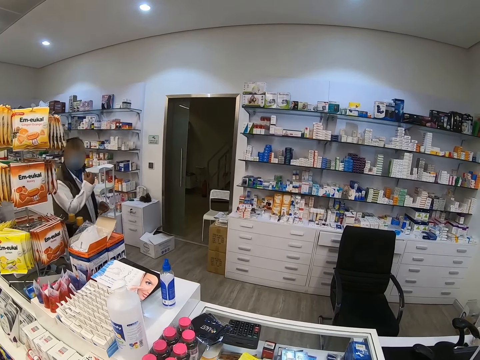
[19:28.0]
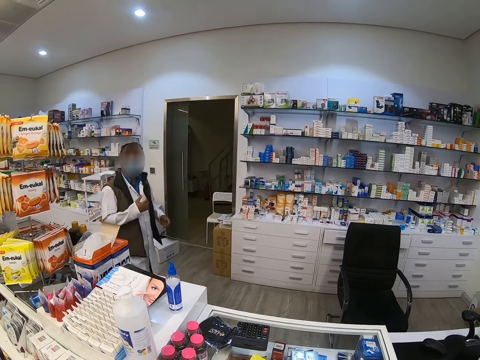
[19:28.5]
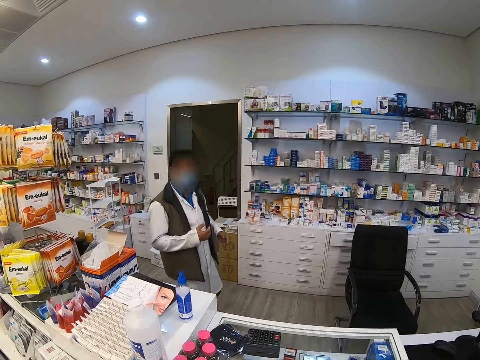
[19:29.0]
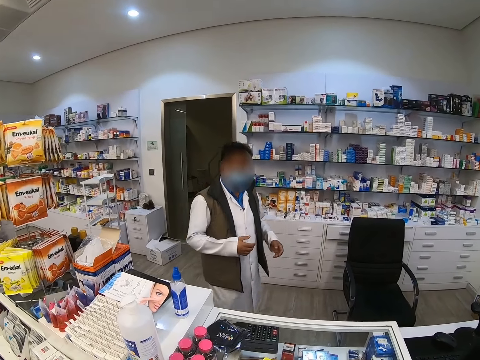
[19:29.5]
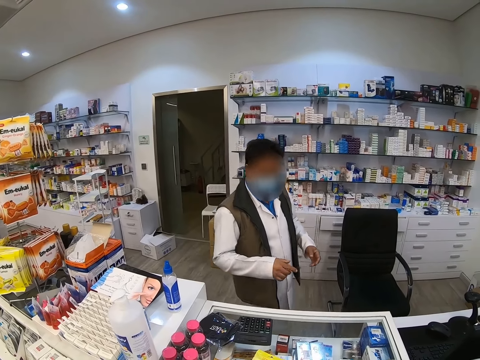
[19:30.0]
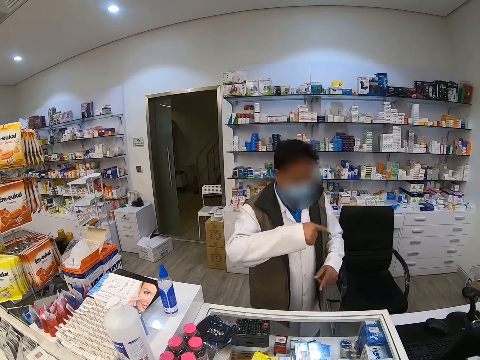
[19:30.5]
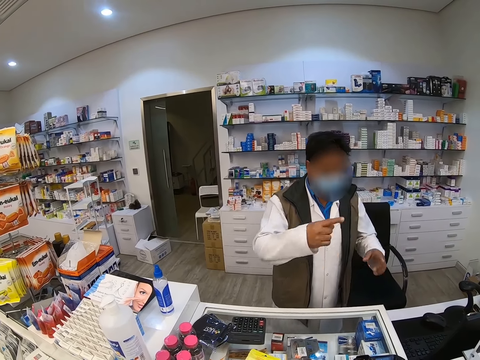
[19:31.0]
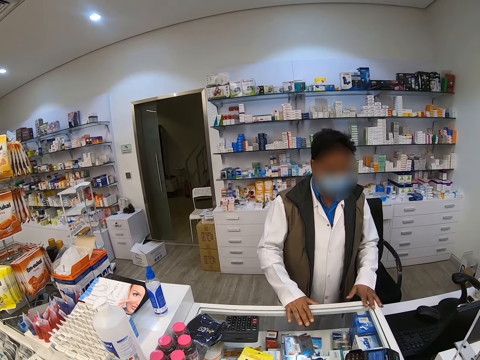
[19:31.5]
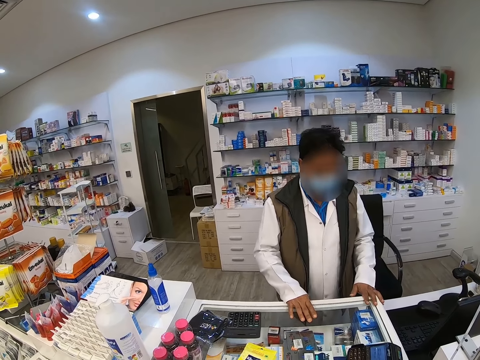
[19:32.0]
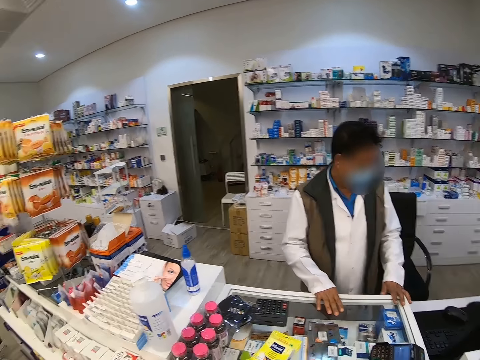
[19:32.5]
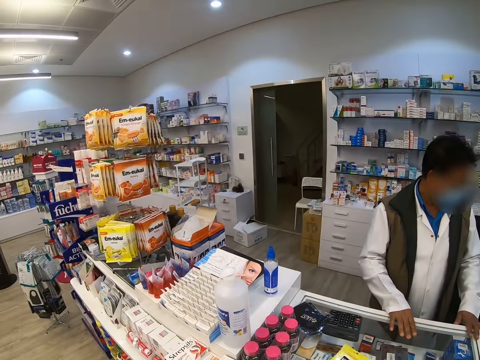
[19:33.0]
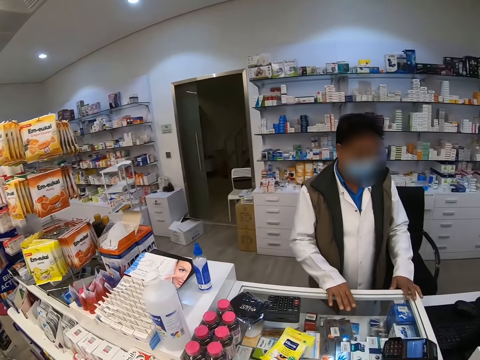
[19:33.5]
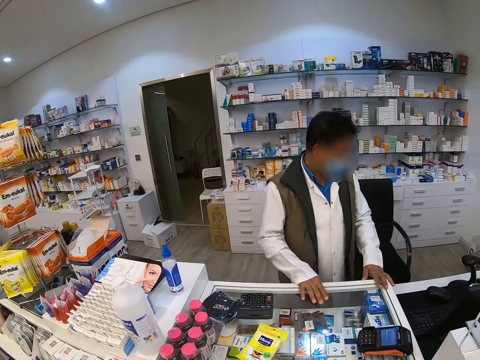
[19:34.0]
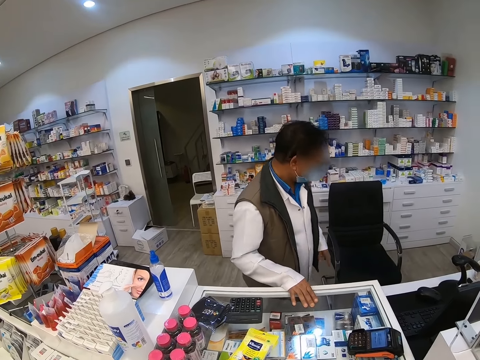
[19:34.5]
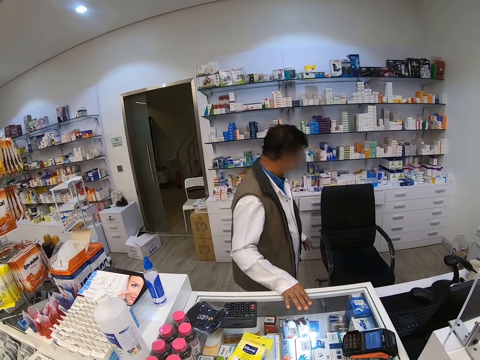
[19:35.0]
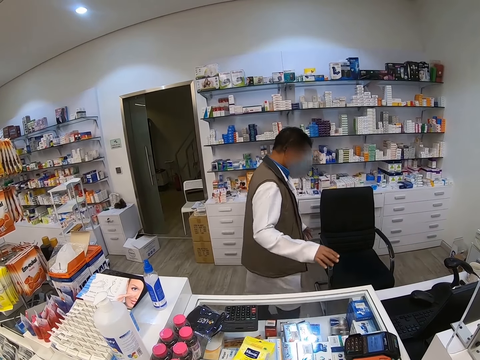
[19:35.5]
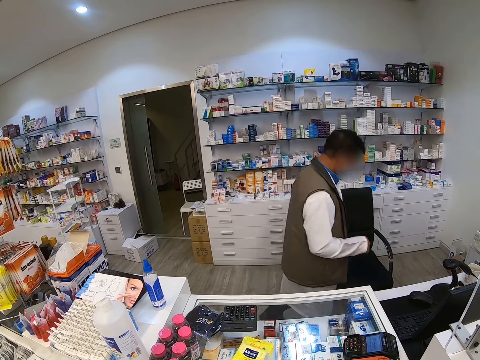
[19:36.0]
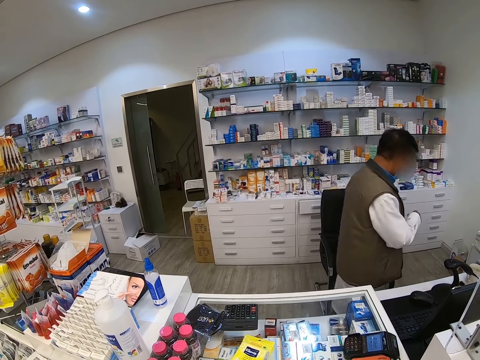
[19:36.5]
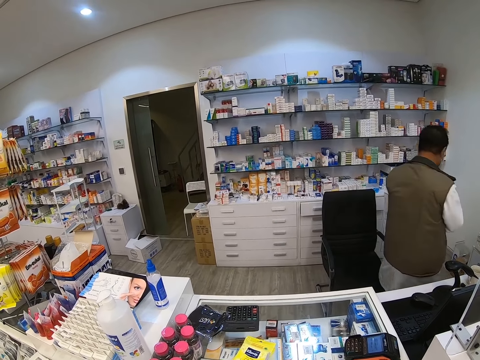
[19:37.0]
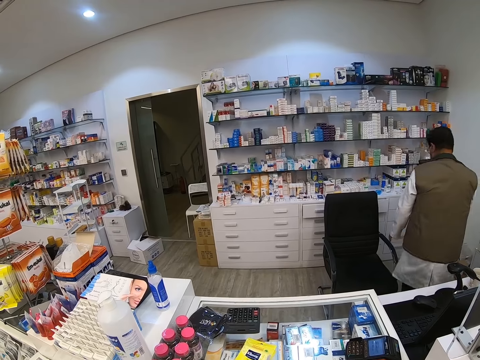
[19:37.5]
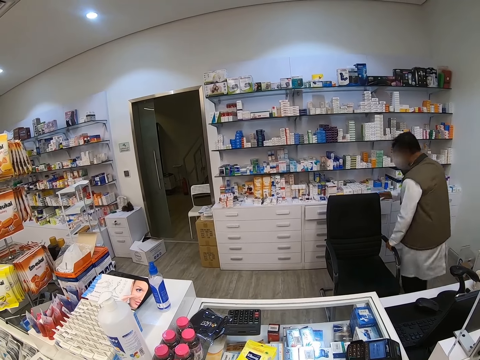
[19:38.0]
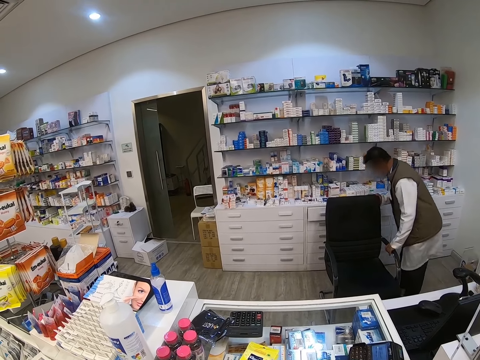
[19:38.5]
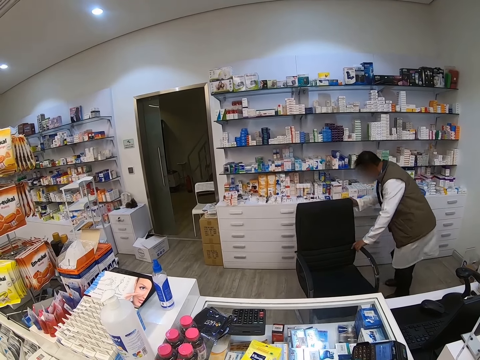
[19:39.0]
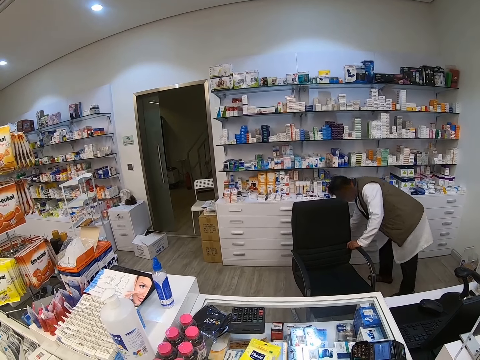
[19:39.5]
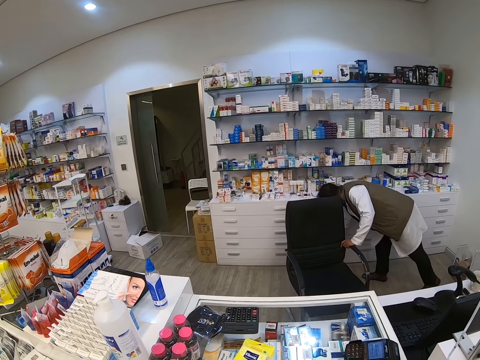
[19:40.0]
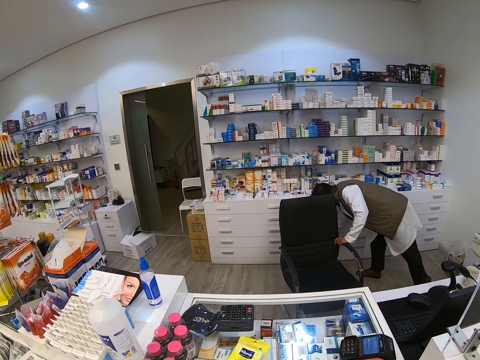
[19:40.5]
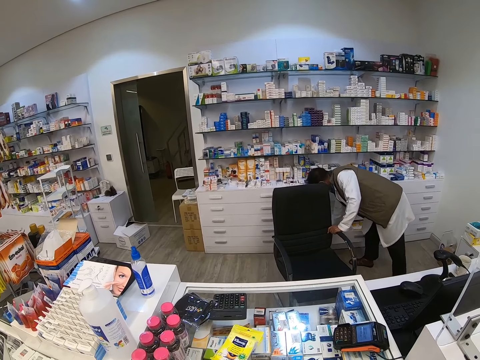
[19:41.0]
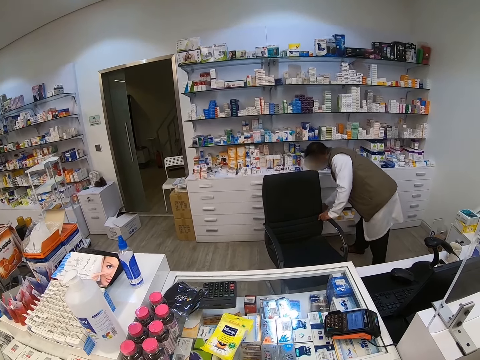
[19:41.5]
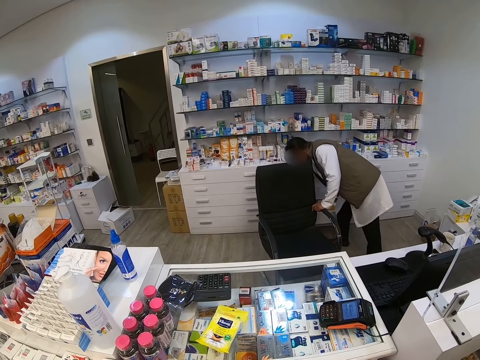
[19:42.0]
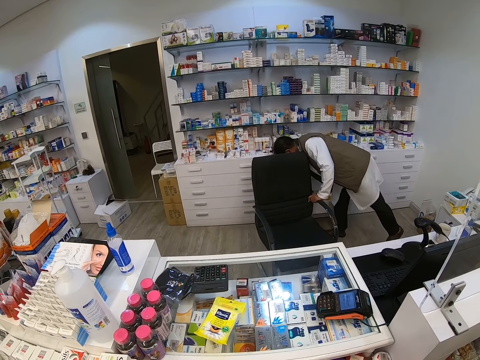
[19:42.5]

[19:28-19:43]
The cashier walks across the store, pushes the chair and bends.

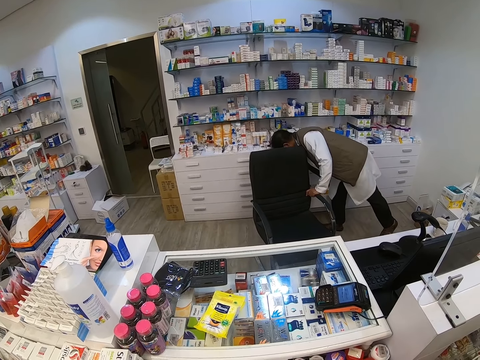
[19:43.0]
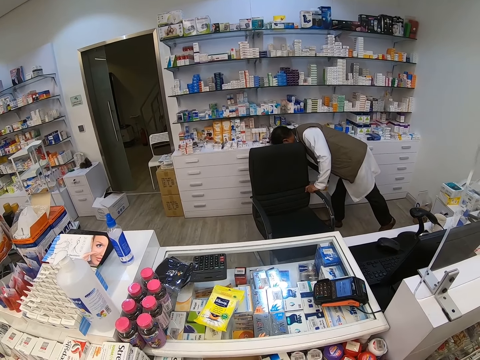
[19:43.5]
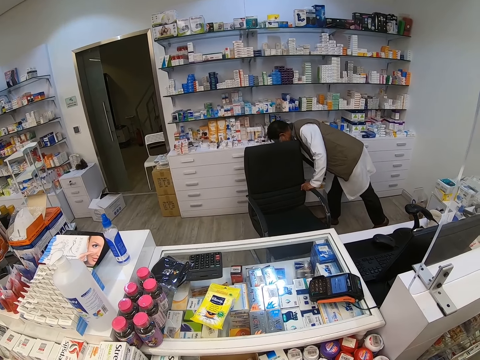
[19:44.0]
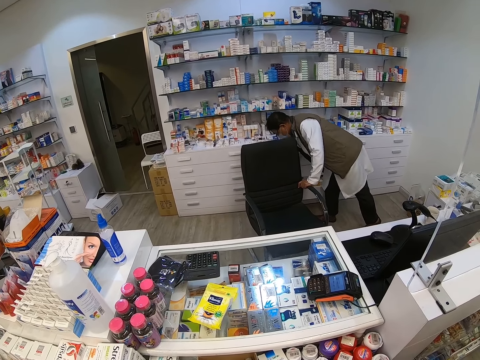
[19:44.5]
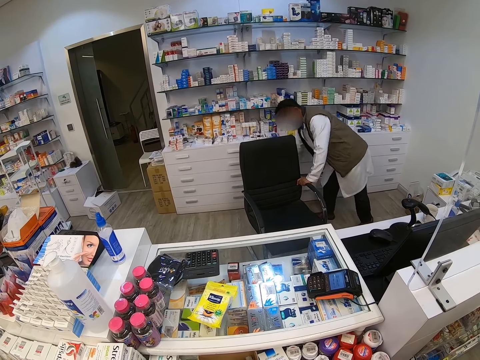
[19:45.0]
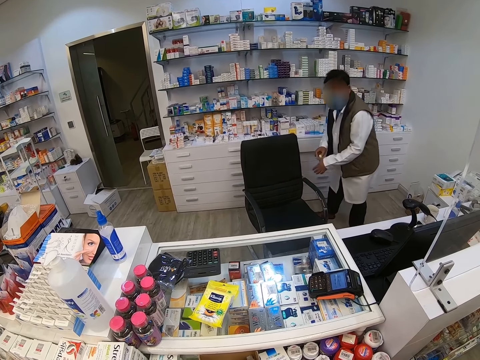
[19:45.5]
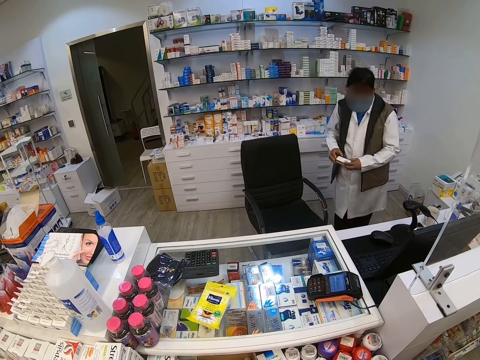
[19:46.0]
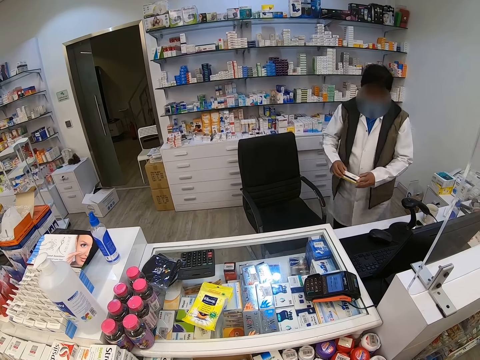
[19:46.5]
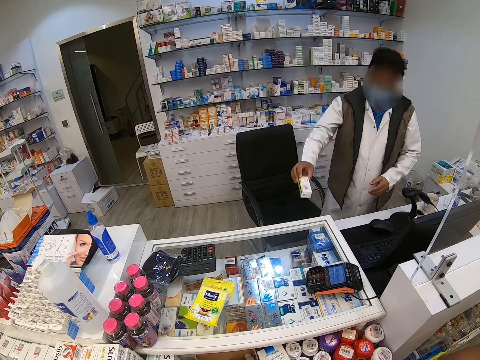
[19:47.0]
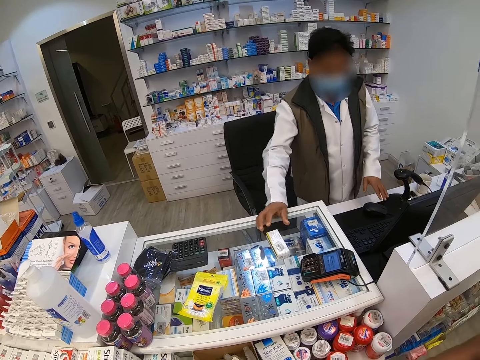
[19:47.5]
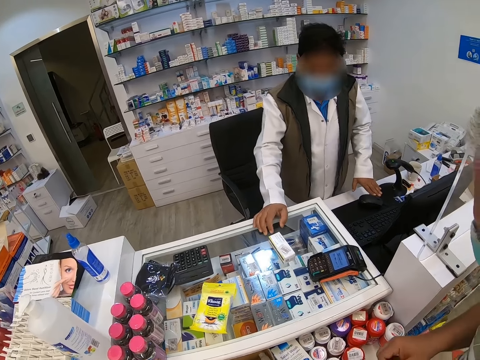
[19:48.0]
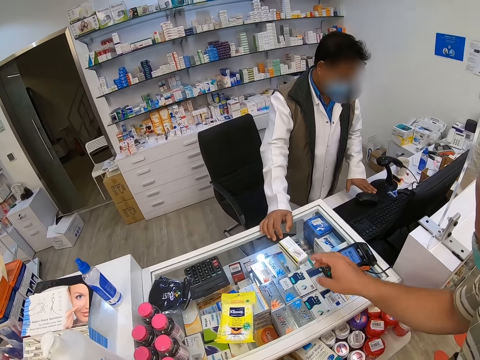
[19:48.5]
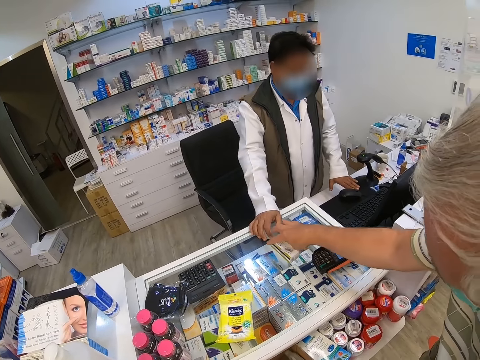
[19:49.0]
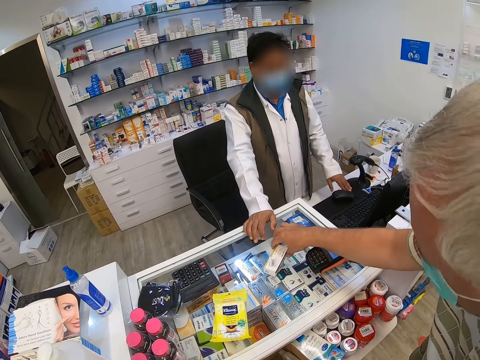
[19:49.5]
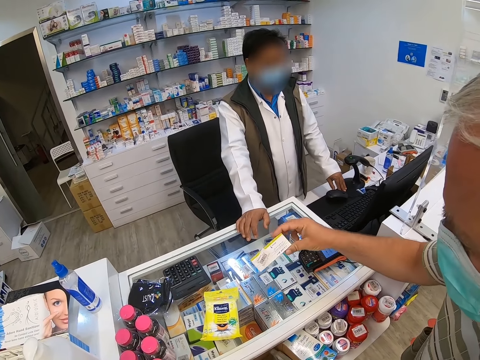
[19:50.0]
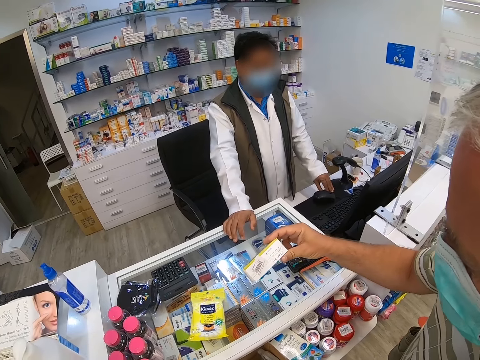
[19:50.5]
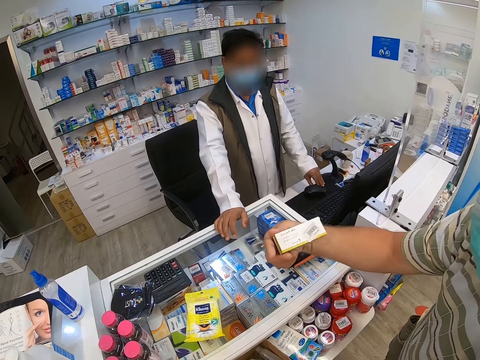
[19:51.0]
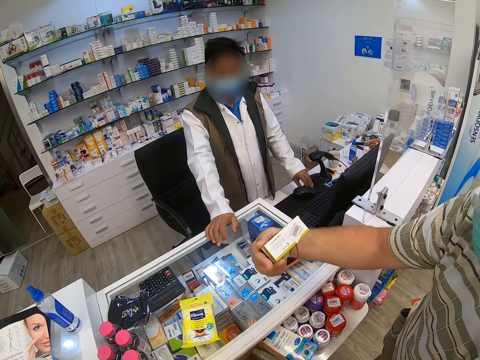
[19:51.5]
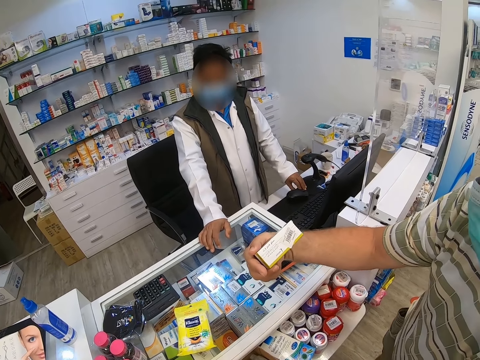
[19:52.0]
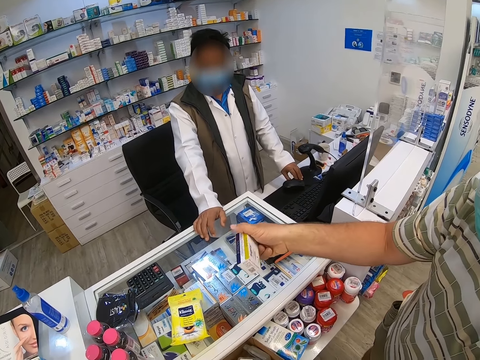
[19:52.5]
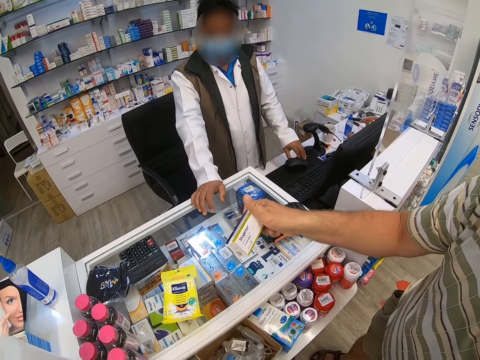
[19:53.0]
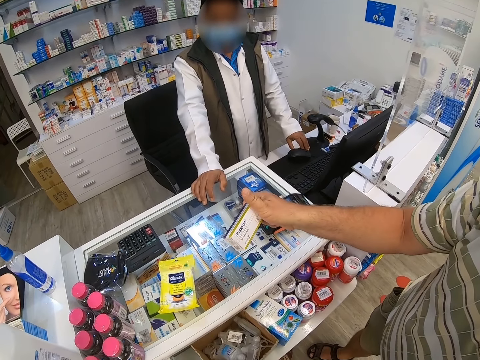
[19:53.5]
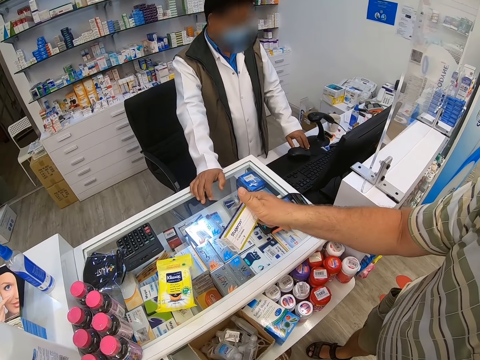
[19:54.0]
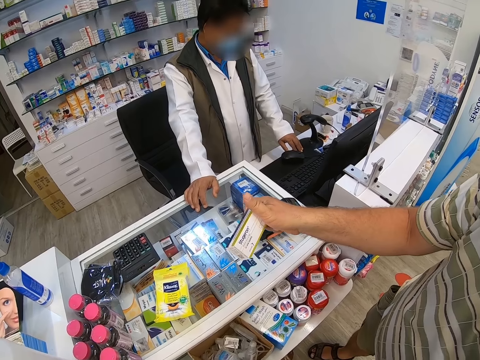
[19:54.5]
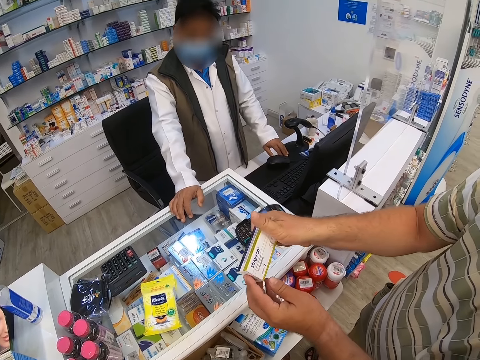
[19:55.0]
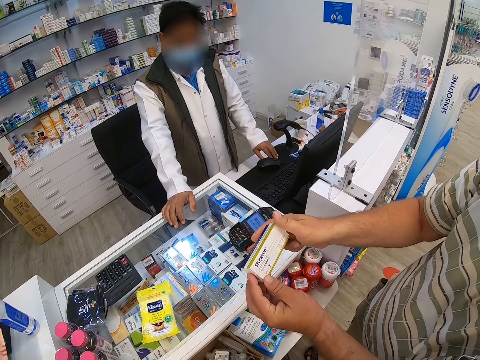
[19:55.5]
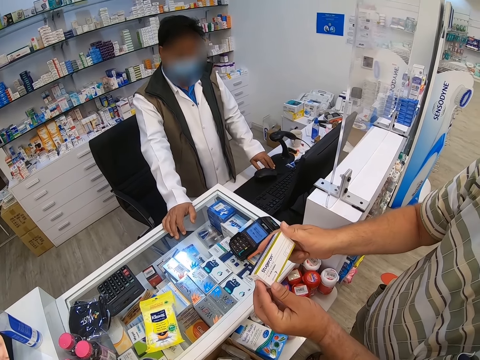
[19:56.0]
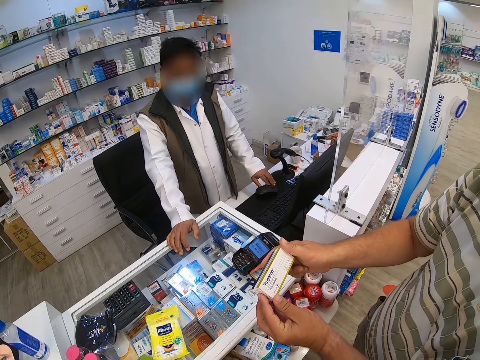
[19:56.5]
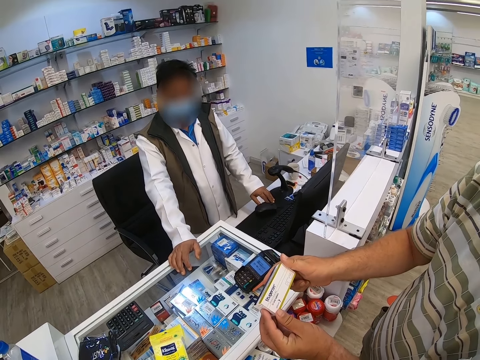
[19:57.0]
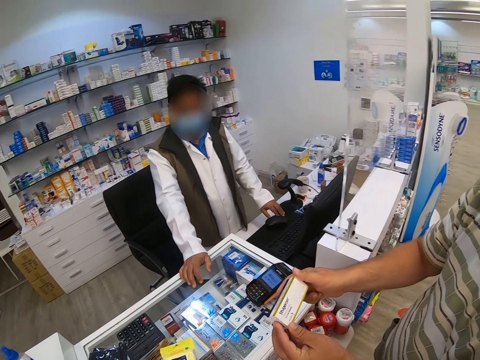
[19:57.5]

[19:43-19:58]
The cashier picks a product or packet, walks across the store, holds the product in his hand and places the product on the counter. A person picks the product from the counter. The cashier looks at the packet. The person holds the product in his hand.
